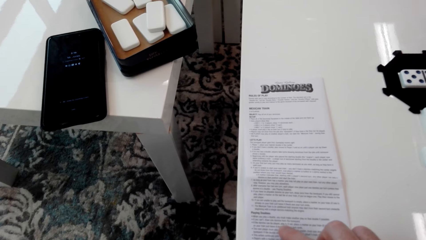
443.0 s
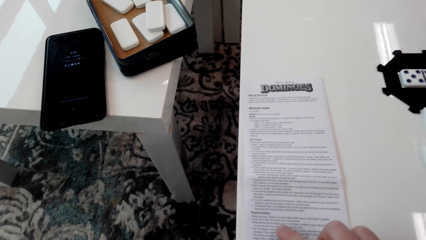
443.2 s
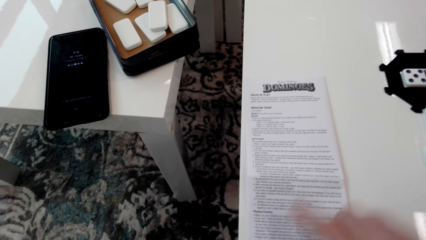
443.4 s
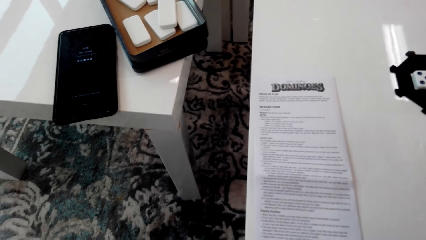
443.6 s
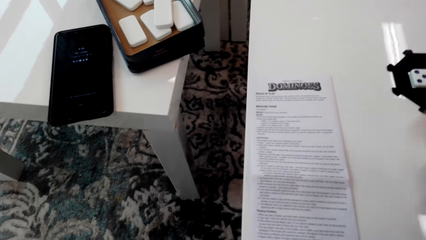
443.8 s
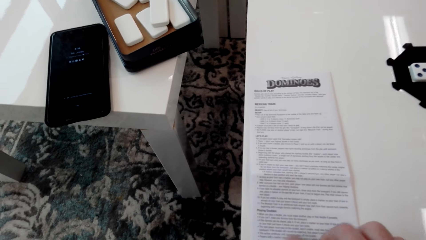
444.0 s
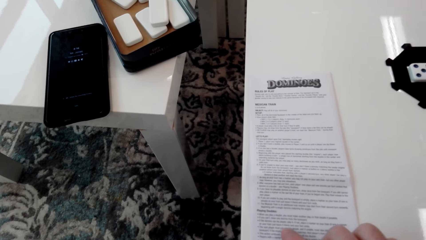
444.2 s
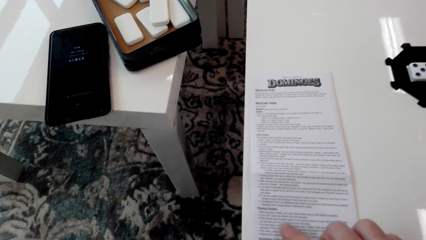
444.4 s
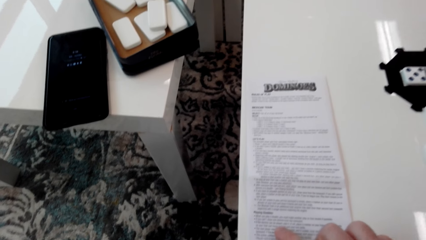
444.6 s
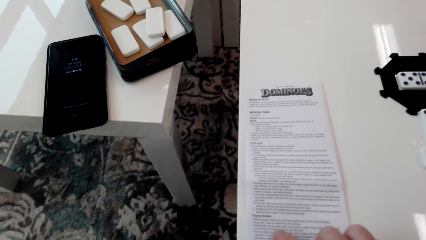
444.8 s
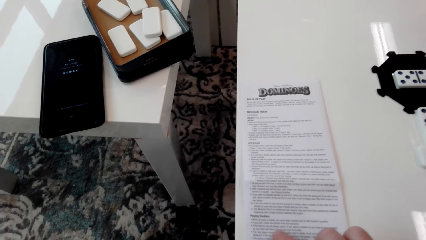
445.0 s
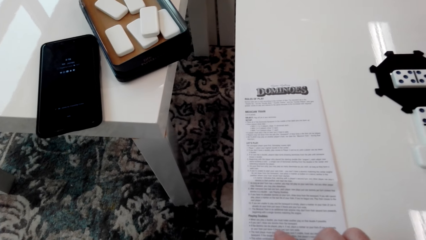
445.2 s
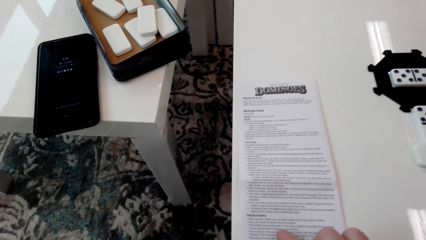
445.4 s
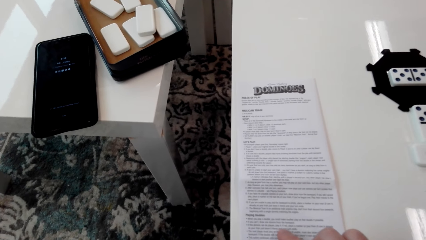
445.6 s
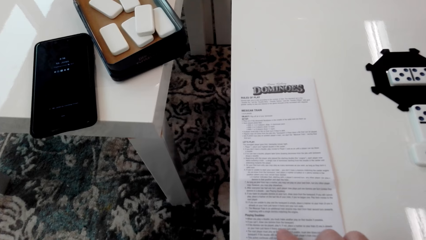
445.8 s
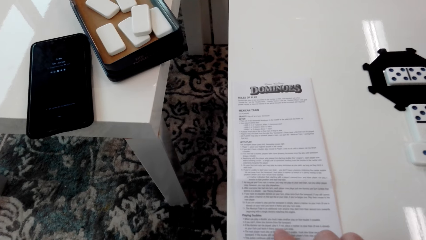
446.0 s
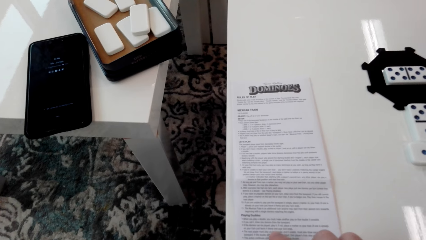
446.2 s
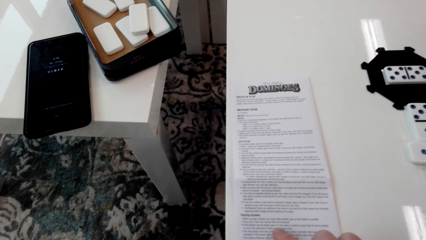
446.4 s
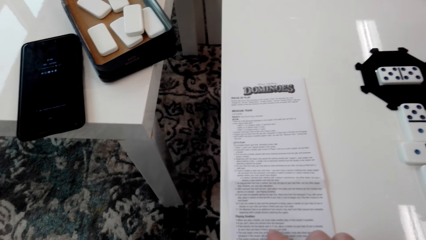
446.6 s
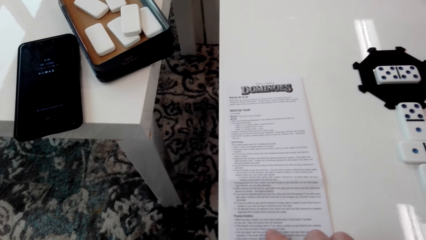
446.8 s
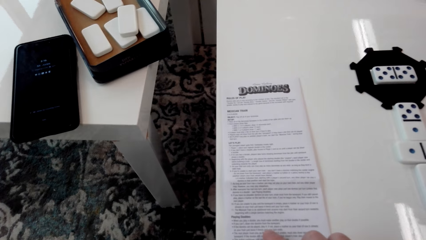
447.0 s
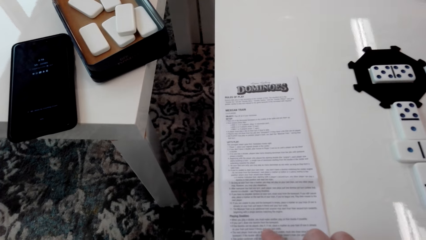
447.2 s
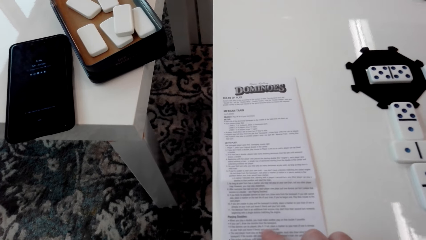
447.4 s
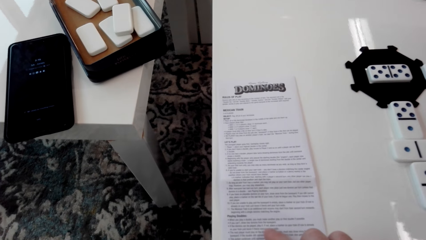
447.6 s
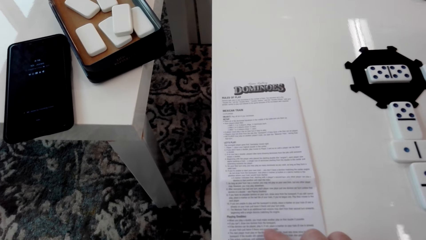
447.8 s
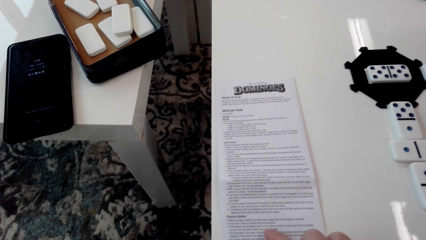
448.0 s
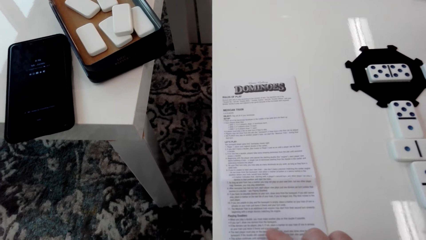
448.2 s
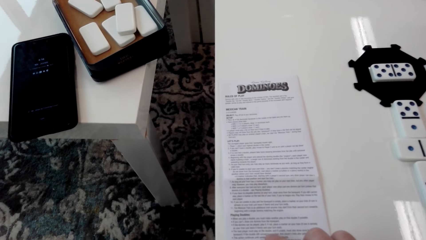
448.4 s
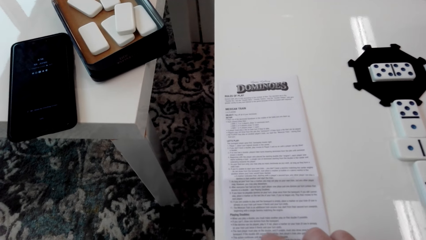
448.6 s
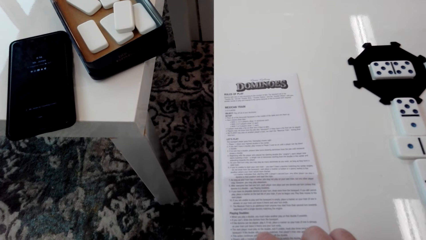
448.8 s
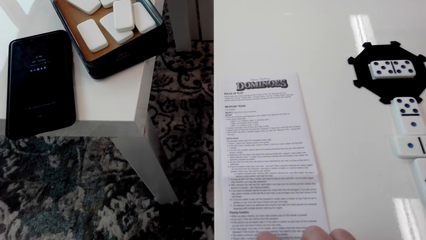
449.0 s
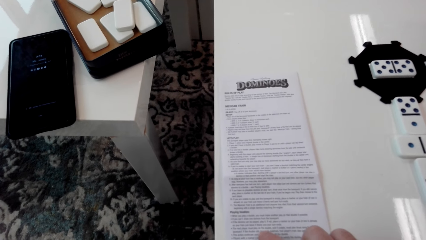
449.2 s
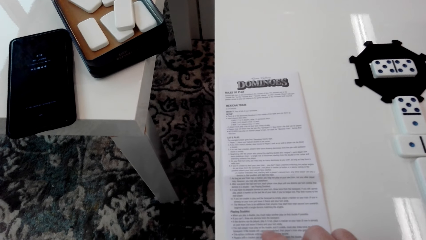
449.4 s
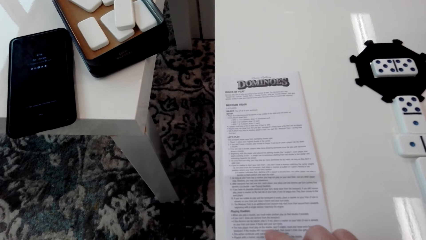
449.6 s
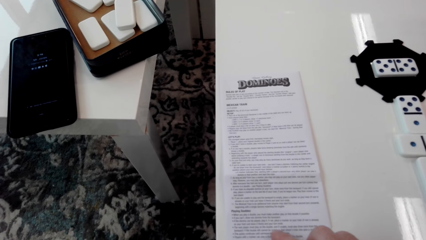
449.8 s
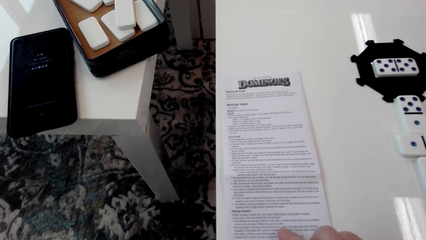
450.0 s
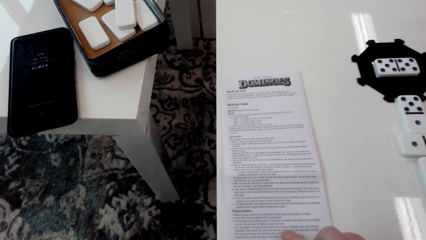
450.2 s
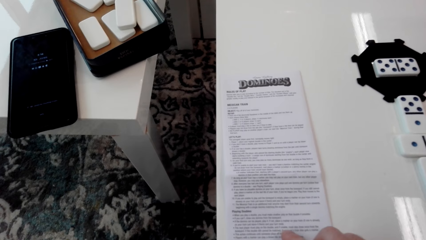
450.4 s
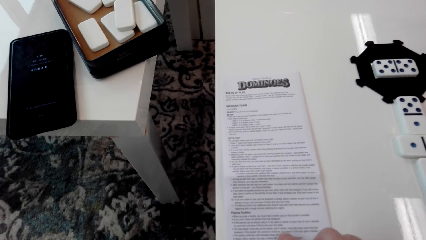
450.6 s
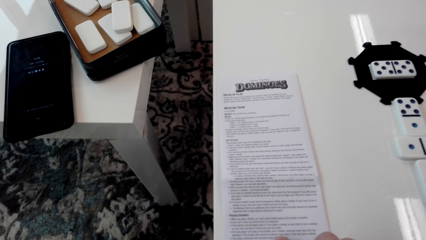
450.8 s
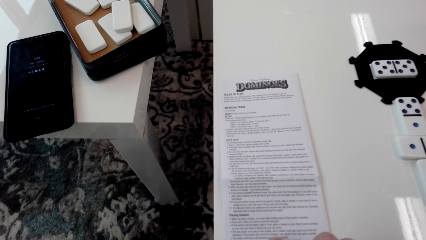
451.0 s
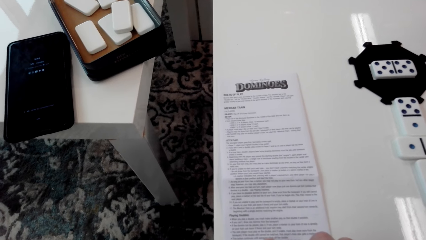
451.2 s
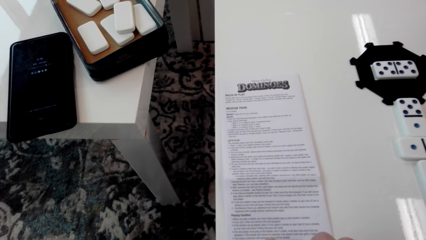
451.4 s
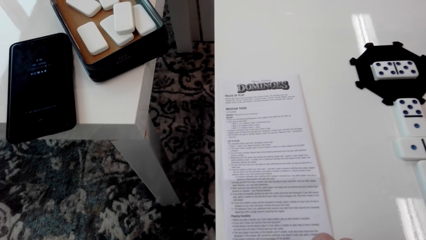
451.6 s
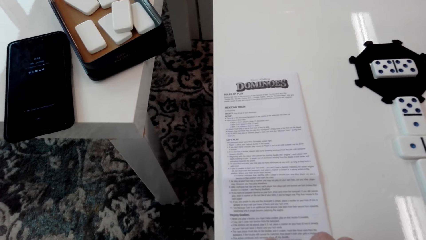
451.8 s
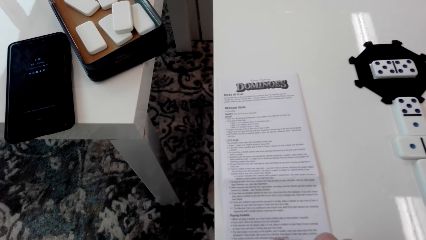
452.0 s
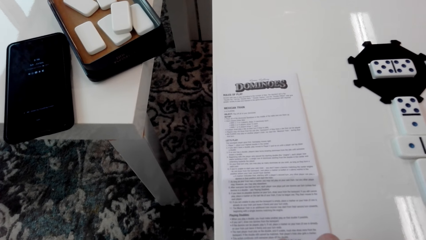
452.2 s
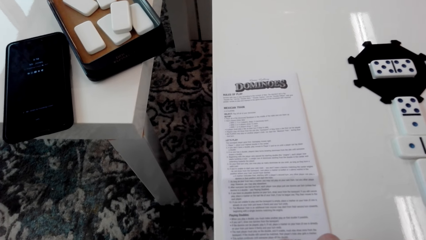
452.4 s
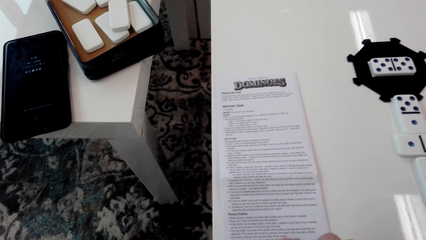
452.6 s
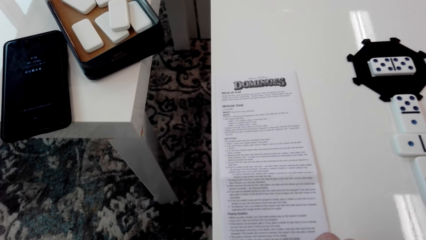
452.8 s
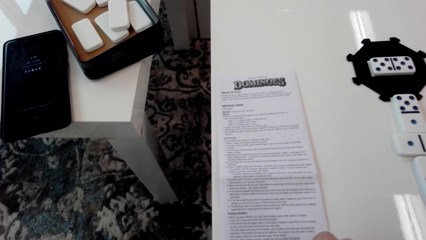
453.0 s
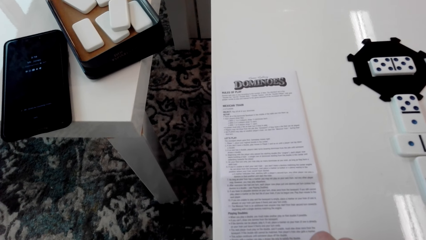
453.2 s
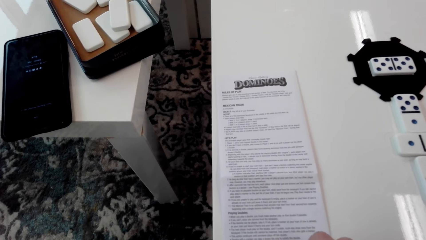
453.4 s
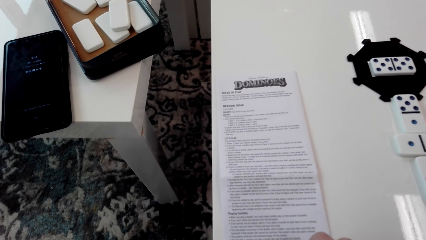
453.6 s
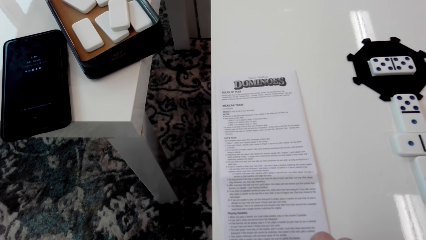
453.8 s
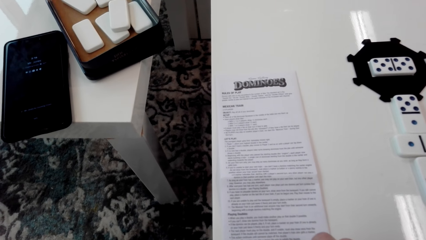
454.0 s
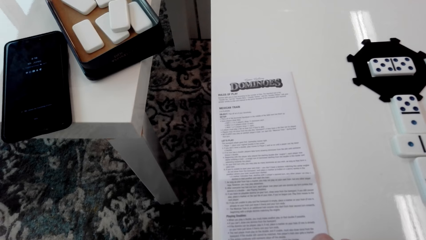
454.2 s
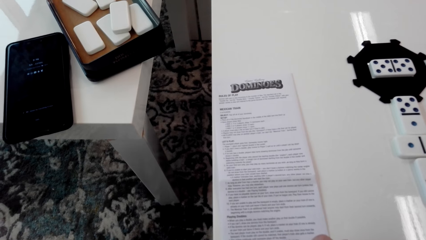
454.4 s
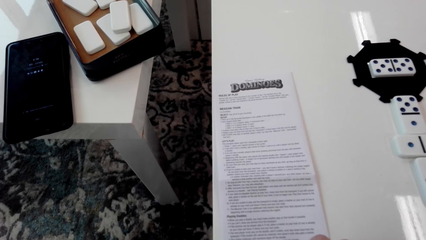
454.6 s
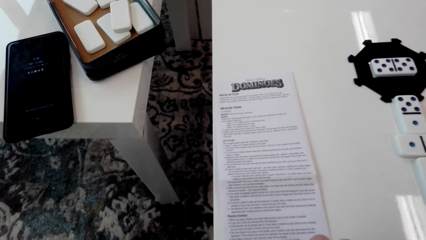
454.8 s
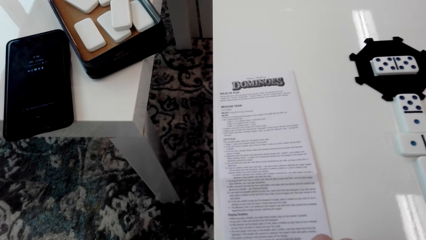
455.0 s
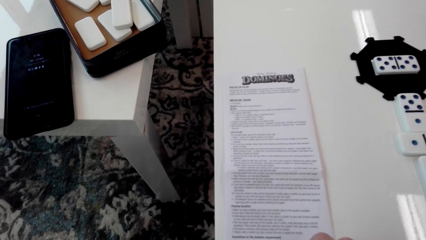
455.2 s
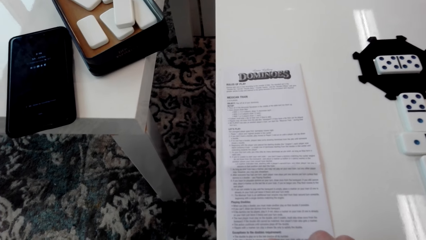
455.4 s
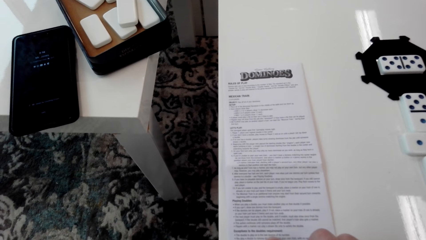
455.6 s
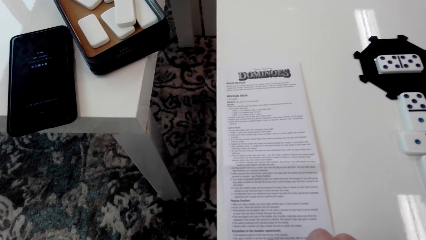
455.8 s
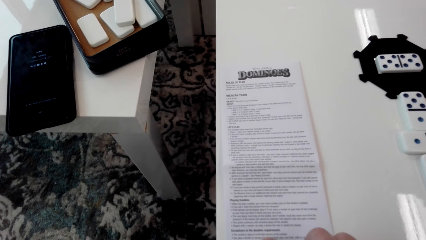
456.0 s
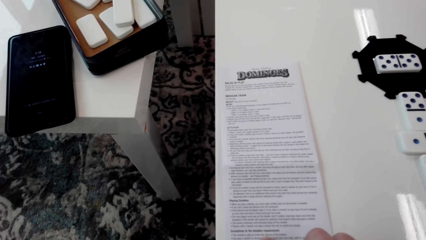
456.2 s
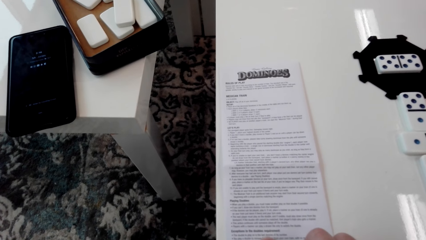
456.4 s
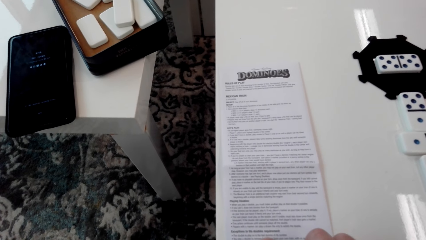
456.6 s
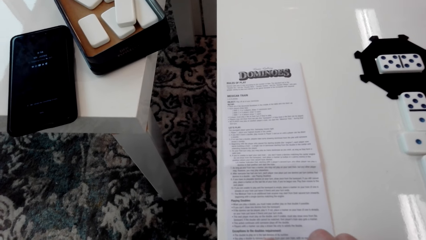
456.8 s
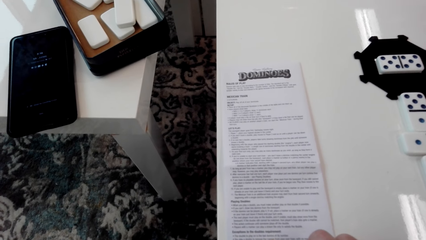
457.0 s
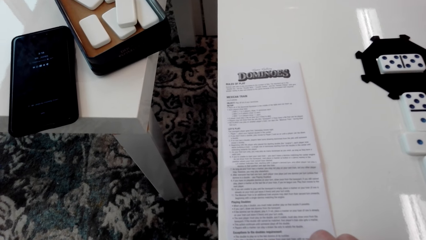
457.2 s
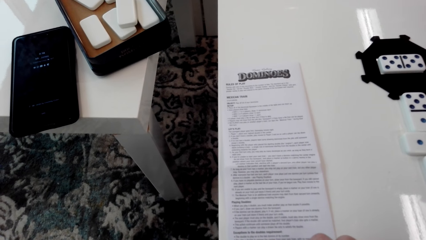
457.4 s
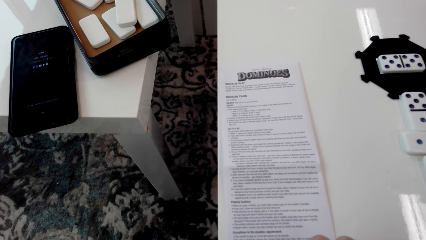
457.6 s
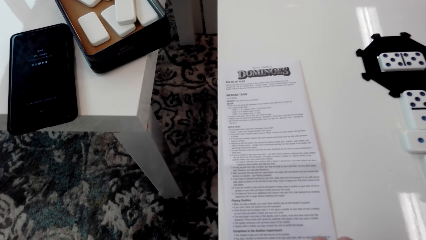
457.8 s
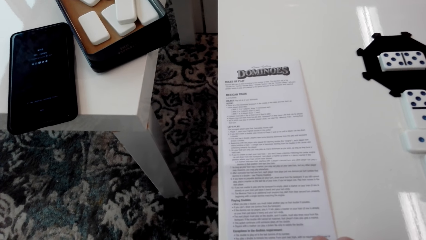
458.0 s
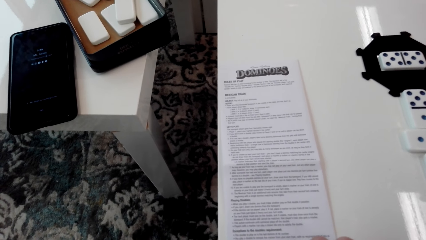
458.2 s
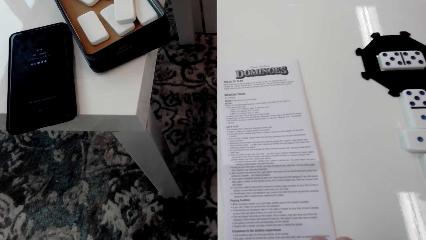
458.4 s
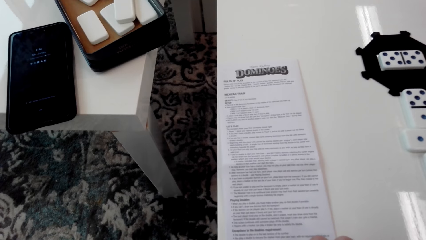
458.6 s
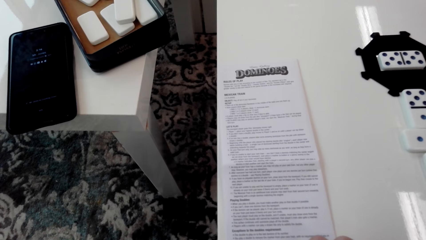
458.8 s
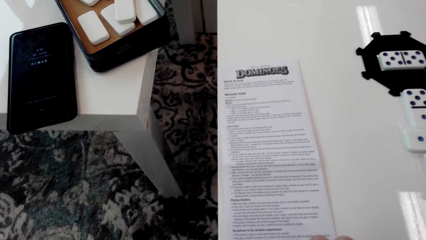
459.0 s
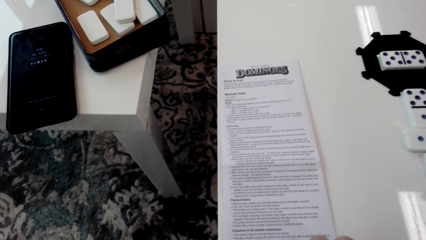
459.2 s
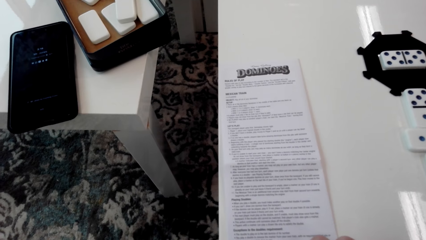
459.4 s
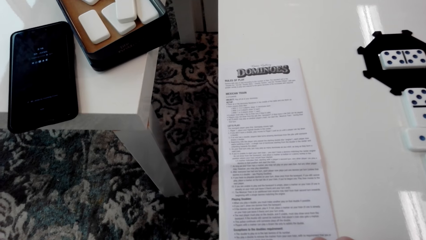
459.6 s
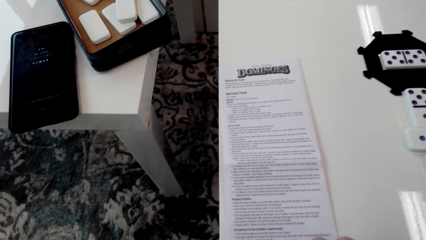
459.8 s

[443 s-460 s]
The camera wearer stares on the paper. They move the paper.
